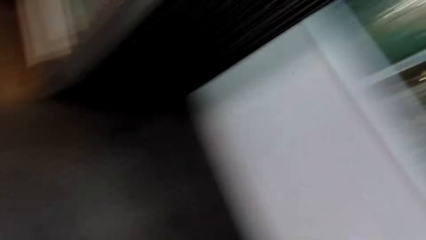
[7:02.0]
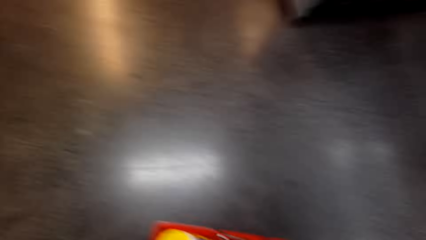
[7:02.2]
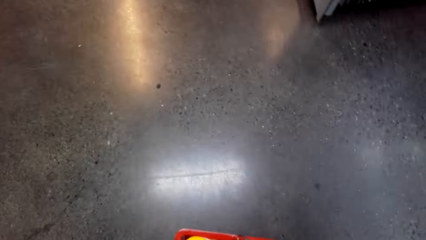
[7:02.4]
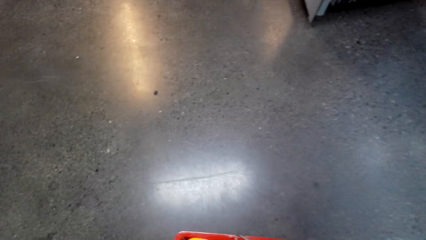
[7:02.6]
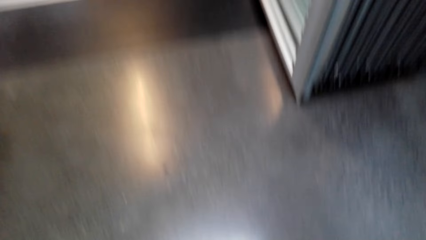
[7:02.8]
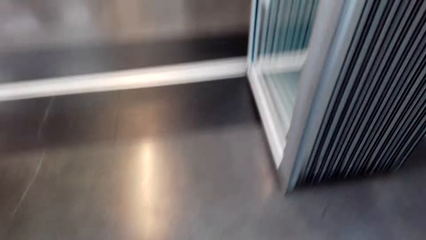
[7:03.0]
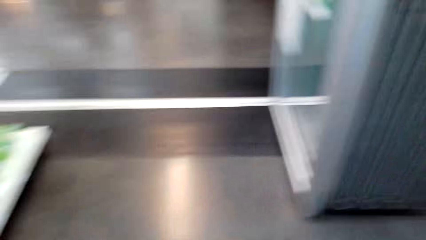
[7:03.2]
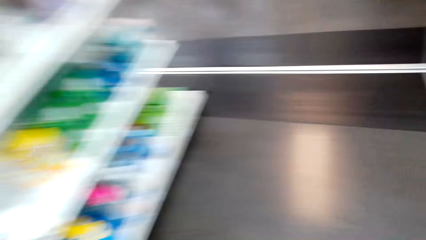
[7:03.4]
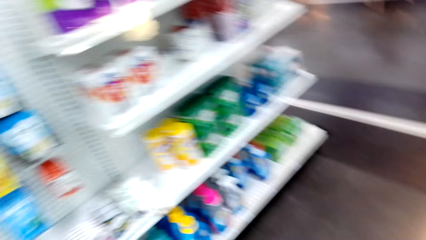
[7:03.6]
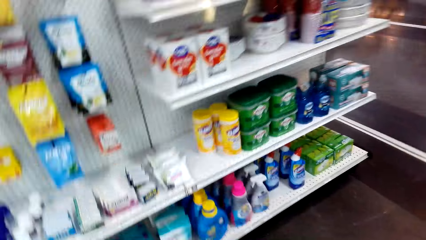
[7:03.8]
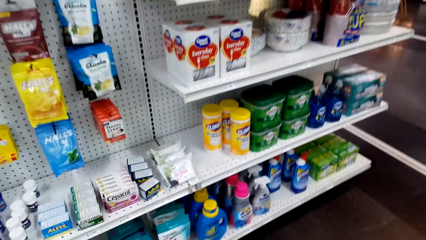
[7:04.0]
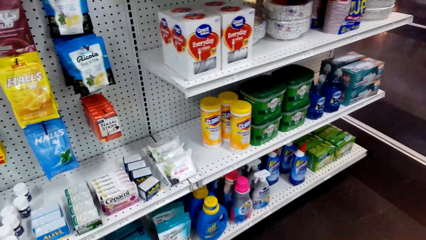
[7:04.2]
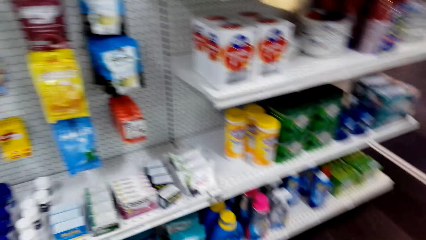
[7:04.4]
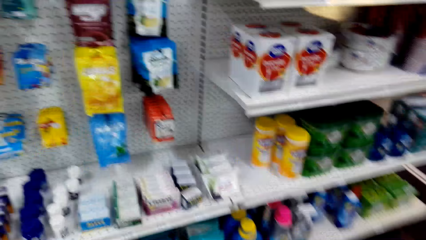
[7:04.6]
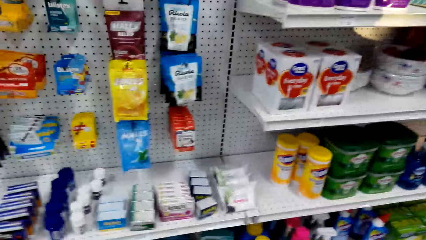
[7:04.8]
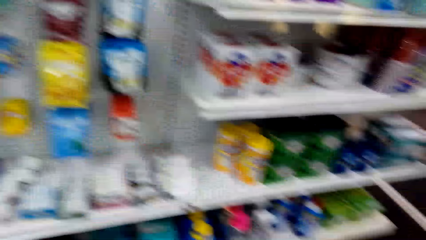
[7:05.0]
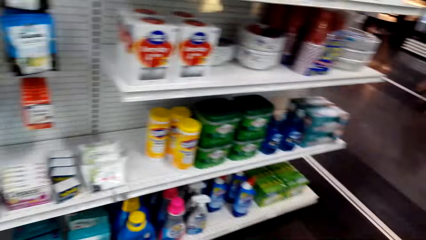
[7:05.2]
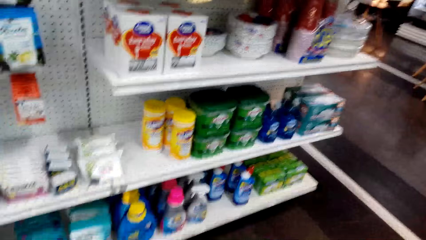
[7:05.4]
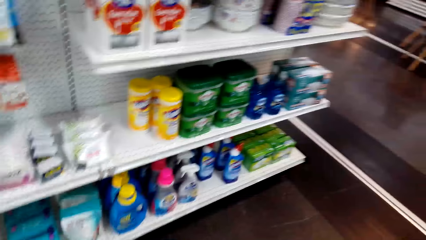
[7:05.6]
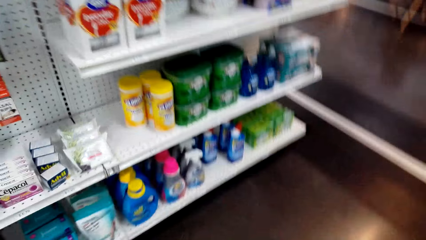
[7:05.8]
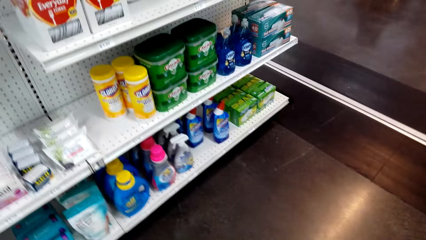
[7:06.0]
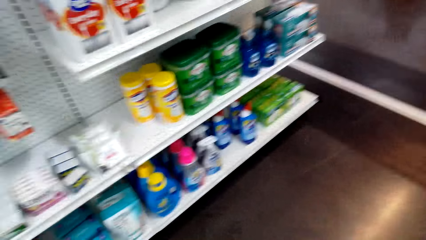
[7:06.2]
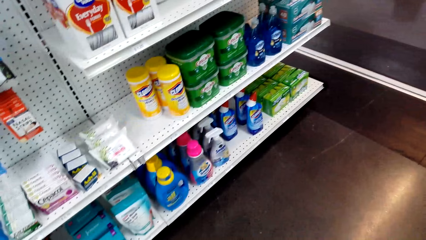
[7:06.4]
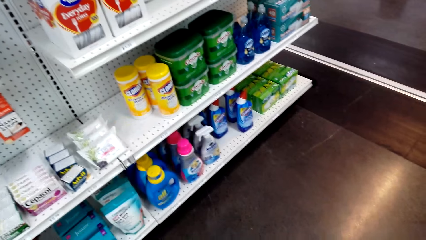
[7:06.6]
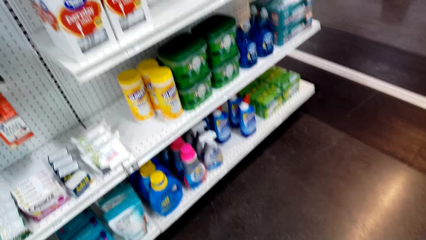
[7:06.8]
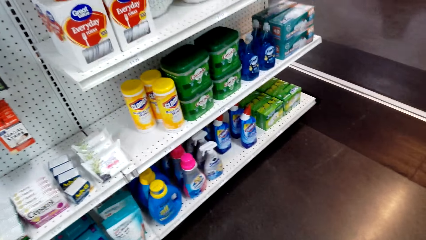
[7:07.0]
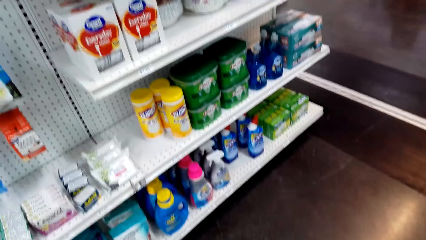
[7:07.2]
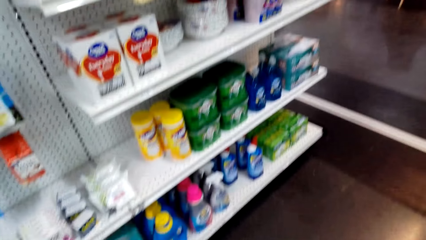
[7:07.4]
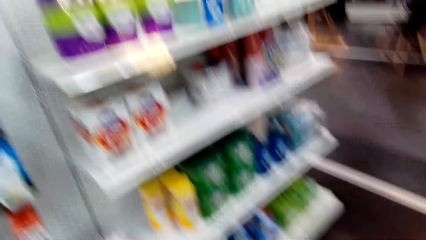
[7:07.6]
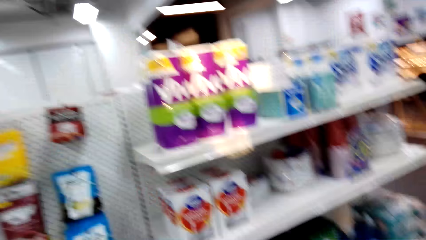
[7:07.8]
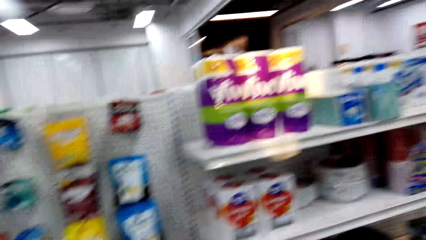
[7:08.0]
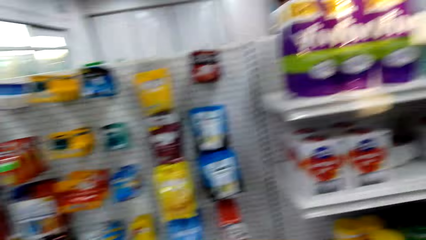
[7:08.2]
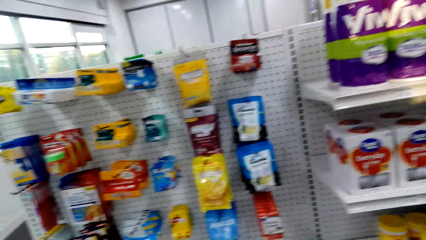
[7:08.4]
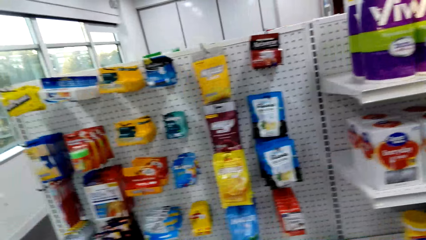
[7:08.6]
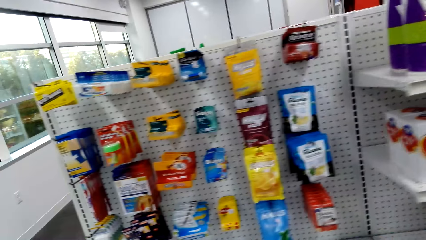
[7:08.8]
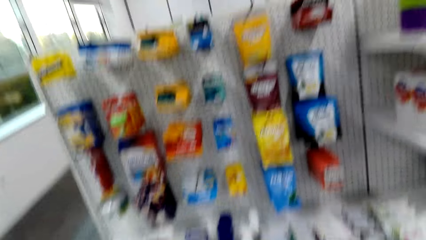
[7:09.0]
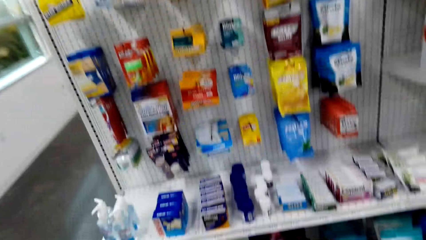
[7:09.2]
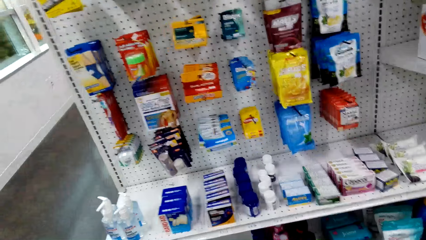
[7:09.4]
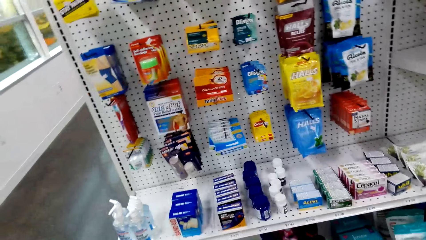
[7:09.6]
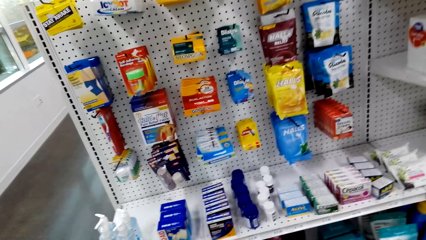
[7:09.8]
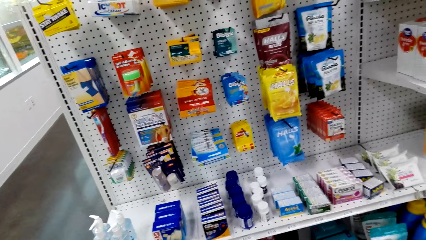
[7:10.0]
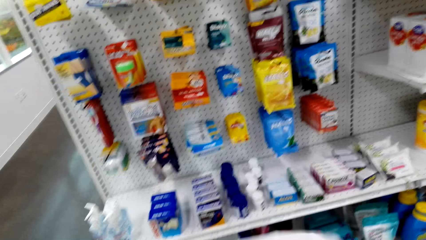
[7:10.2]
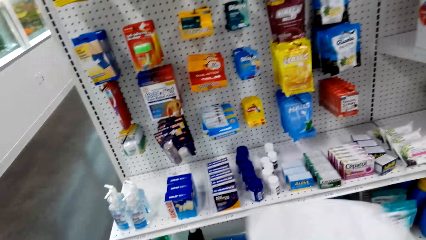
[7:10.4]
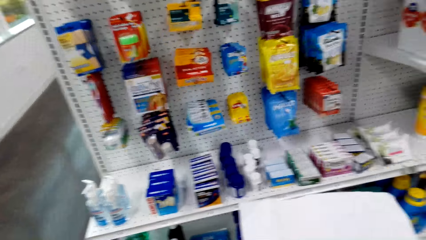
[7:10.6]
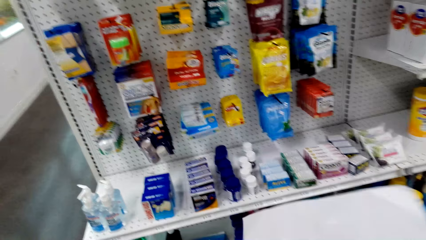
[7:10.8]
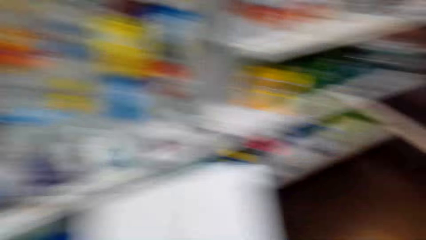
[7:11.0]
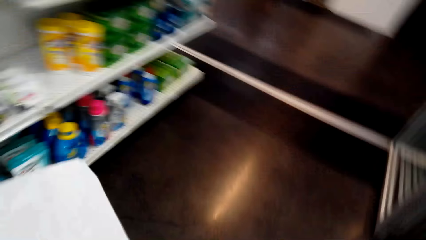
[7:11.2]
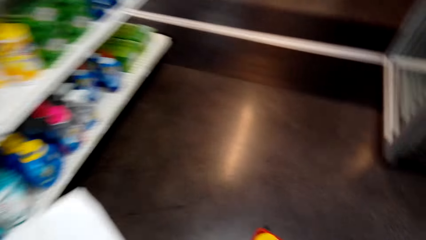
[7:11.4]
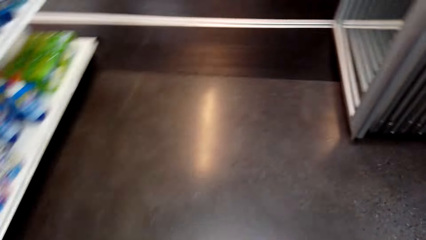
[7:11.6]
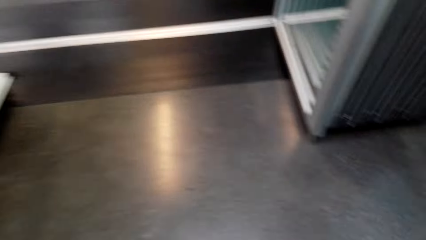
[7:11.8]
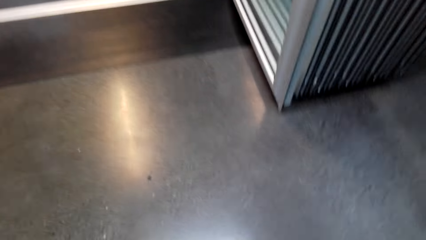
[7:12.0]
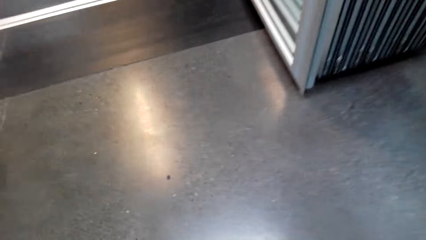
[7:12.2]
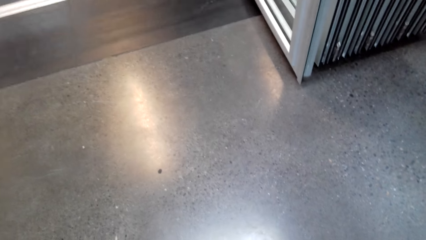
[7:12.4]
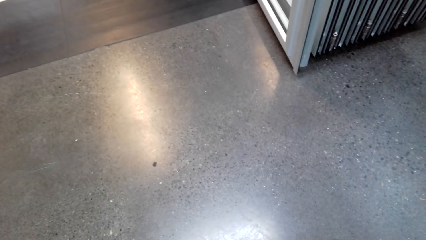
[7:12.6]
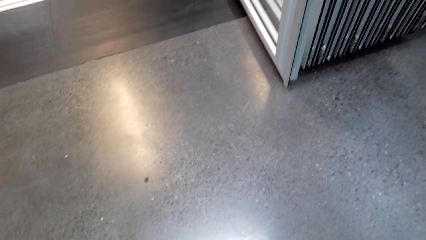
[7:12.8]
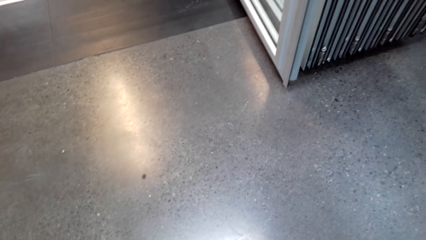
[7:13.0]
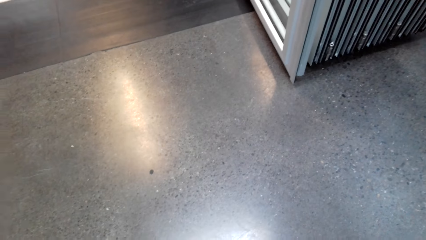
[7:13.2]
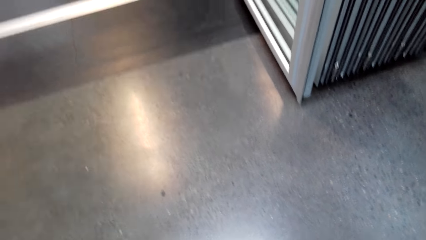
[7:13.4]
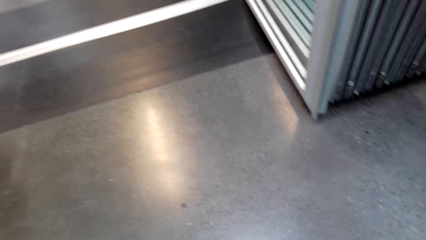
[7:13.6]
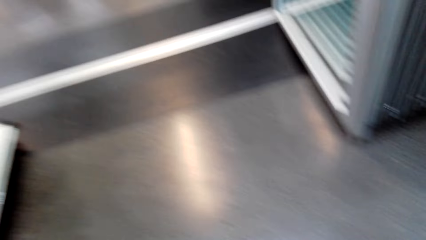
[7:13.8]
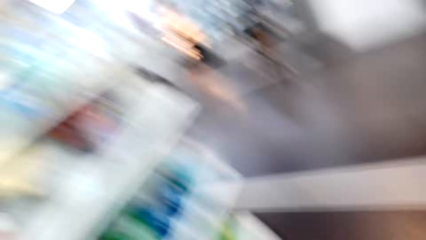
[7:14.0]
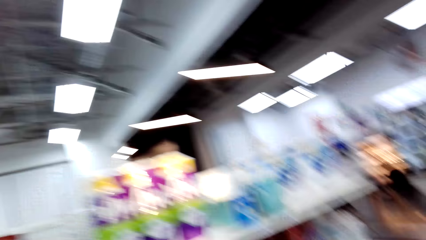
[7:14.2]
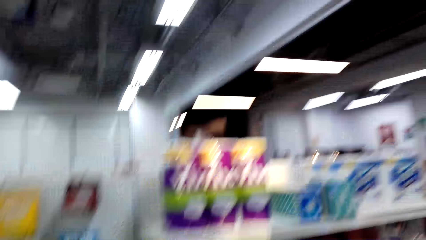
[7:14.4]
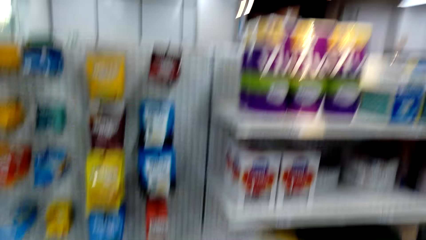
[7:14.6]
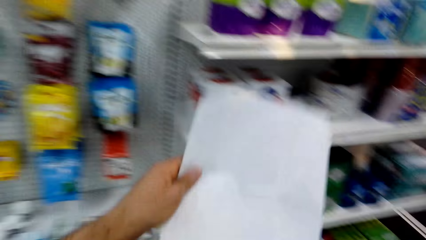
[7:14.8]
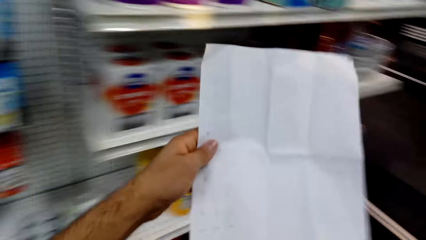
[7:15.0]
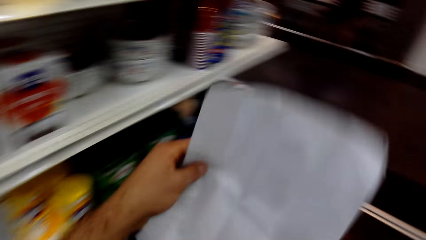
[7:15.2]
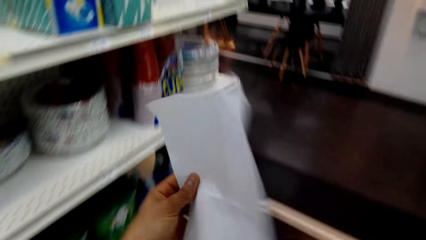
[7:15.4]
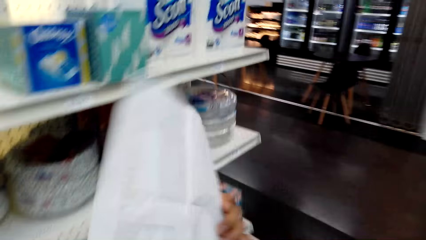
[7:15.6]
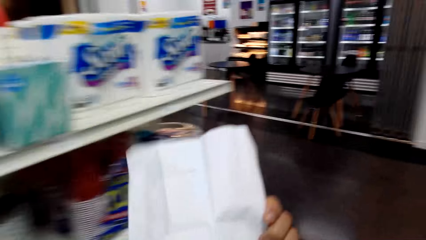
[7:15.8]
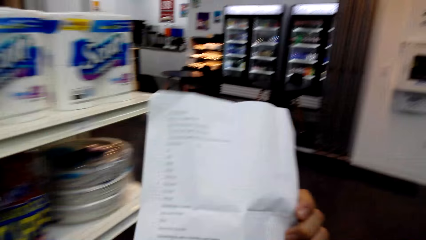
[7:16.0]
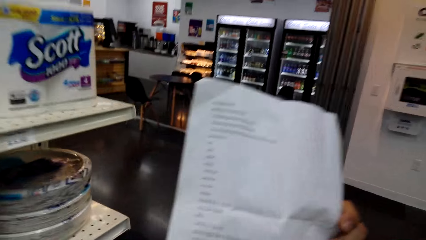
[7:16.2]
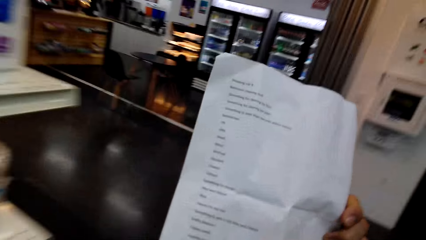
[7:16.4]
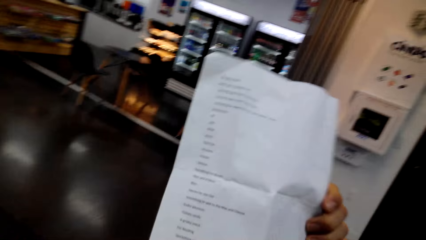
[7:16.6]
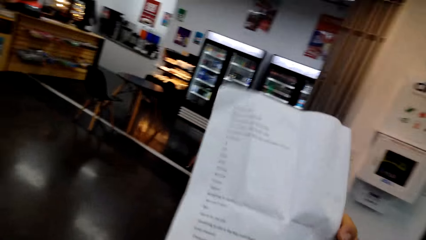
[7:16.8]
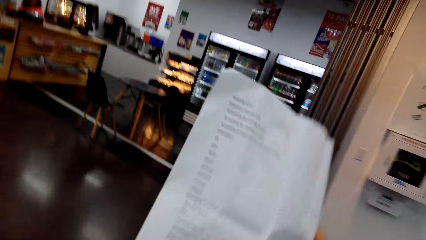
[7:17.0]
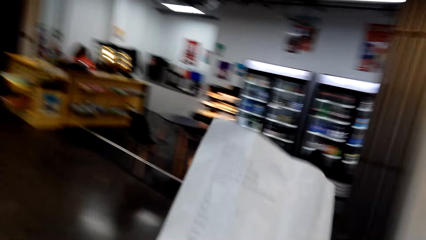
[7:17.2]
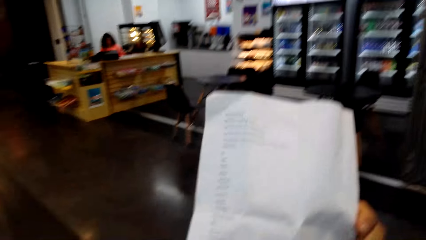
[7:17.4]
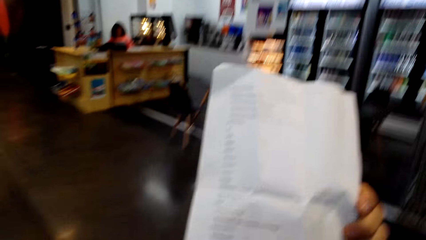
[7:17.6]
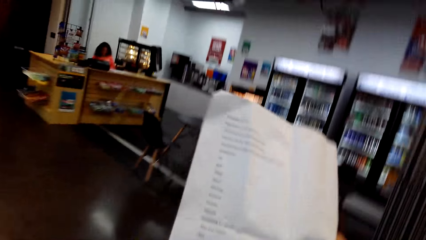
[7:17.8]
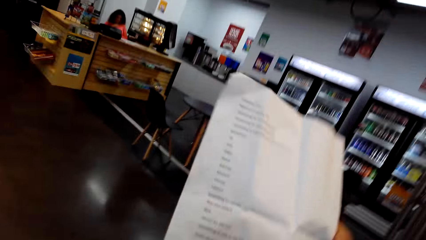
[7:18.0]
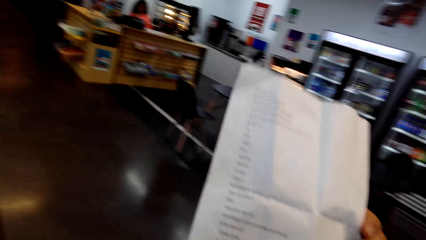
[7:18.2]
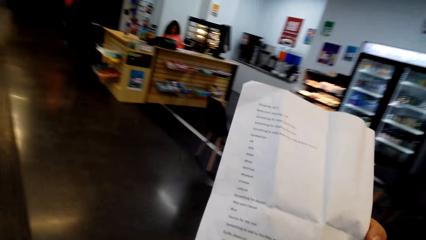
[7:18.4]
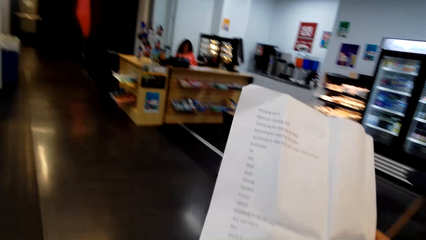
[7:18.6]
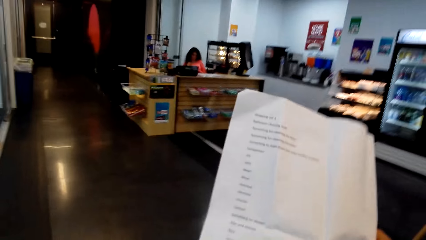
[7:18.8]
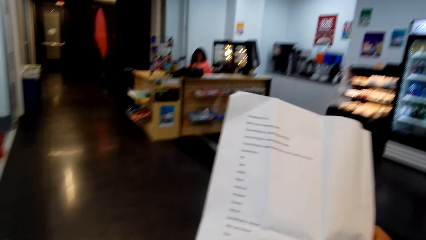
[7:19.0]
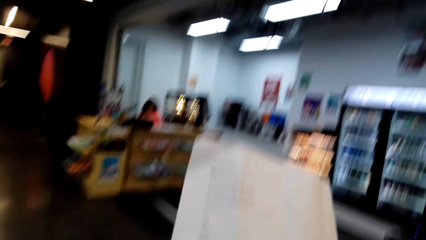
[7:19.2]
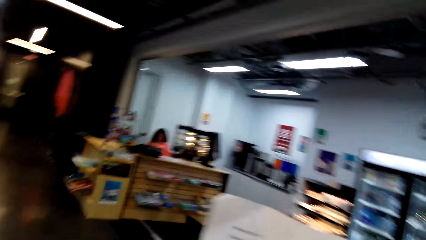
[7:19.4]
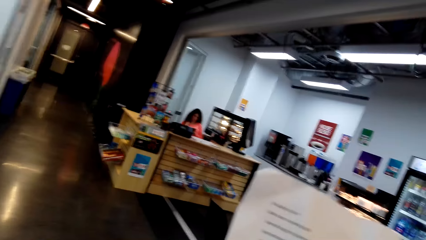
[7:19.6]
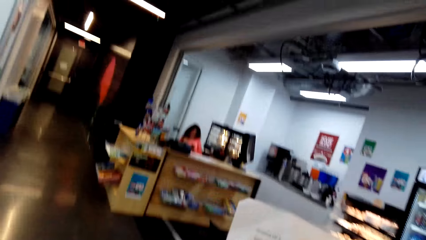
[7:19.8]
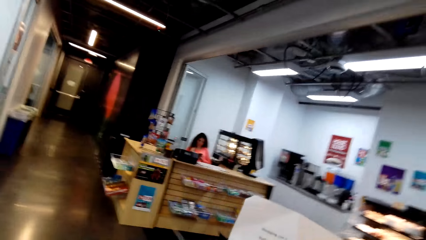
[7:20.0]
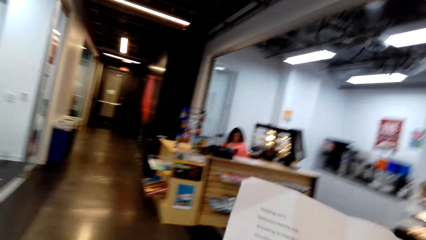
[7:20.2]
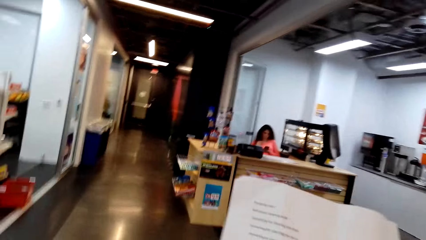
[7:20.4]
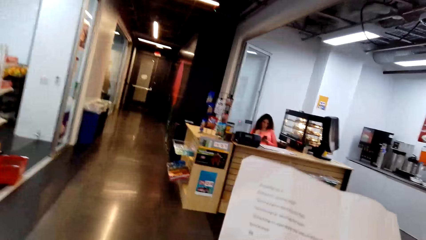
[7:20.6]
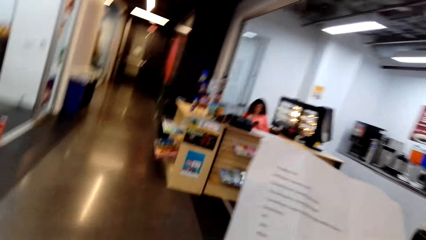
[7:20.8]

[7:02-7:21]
The camera wearer holds a paper. They lift the shopping list. They walk in the supermarket. They turn the other page of the shopping list. A person sits at the counter.
